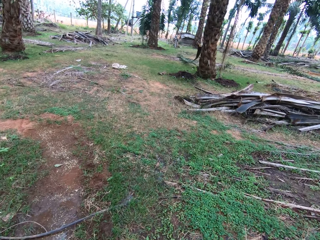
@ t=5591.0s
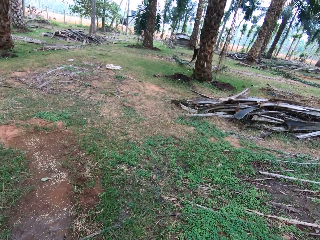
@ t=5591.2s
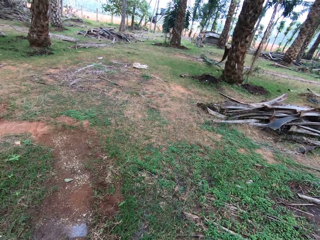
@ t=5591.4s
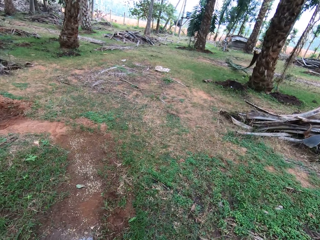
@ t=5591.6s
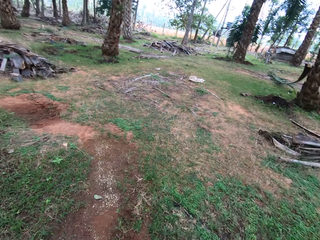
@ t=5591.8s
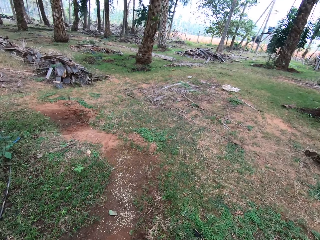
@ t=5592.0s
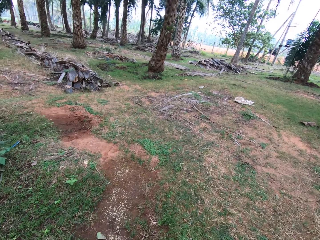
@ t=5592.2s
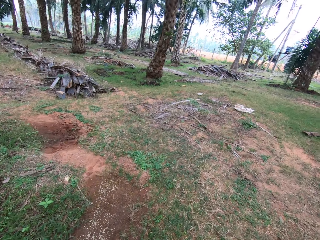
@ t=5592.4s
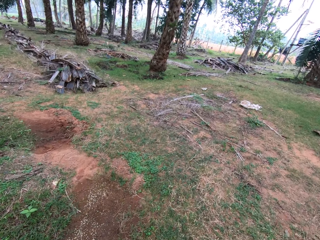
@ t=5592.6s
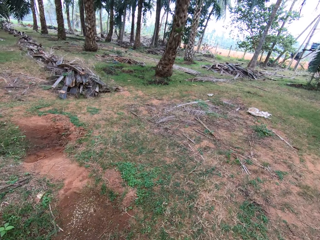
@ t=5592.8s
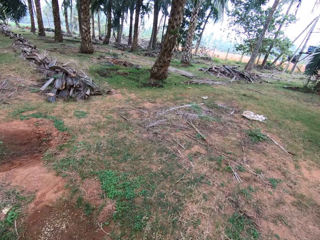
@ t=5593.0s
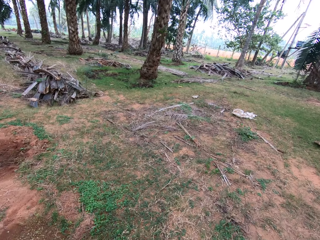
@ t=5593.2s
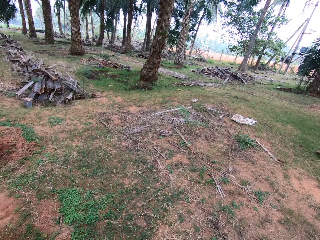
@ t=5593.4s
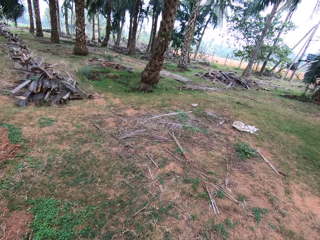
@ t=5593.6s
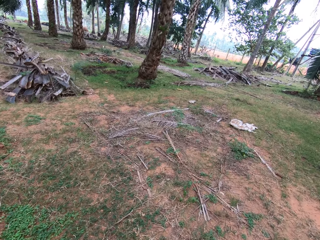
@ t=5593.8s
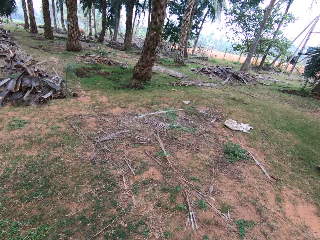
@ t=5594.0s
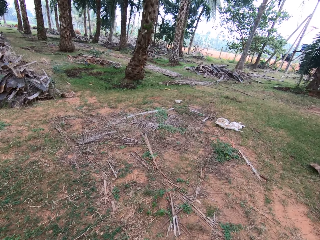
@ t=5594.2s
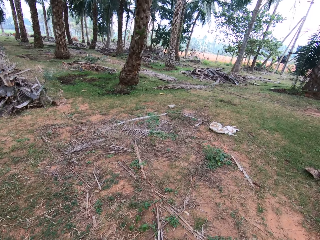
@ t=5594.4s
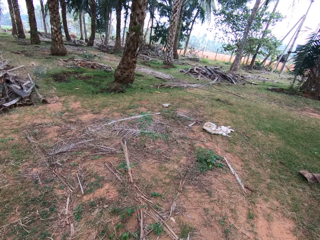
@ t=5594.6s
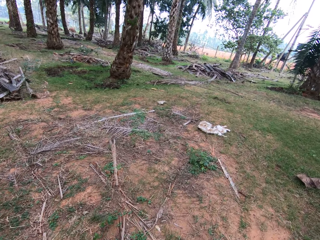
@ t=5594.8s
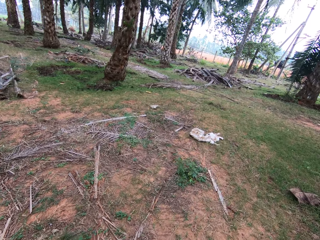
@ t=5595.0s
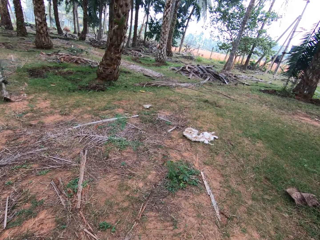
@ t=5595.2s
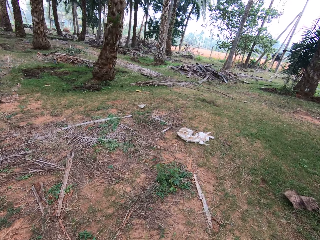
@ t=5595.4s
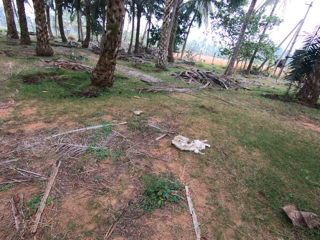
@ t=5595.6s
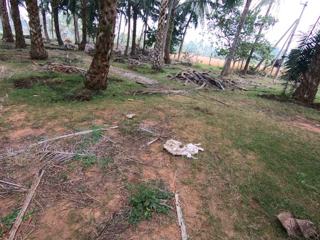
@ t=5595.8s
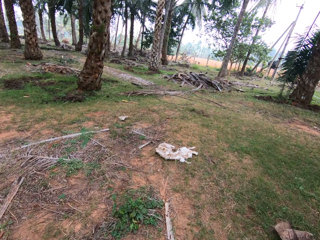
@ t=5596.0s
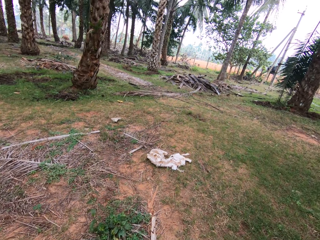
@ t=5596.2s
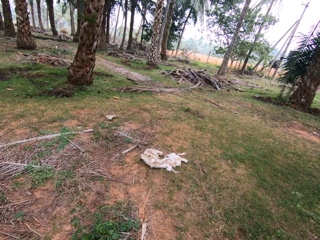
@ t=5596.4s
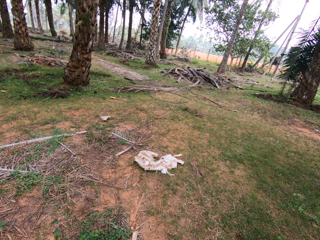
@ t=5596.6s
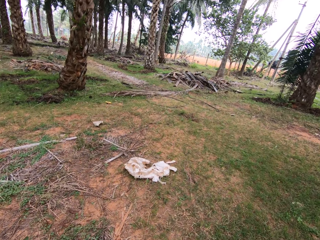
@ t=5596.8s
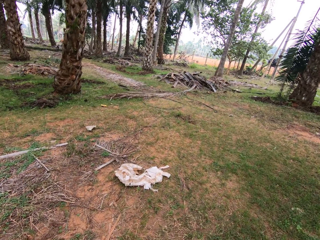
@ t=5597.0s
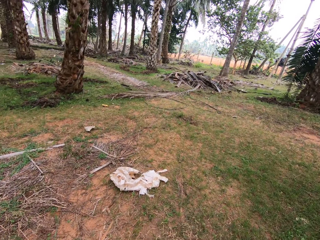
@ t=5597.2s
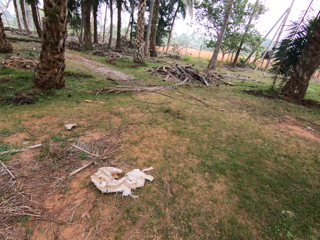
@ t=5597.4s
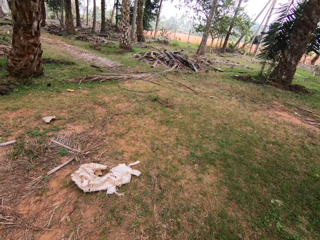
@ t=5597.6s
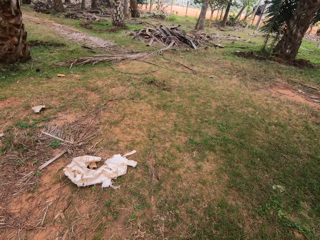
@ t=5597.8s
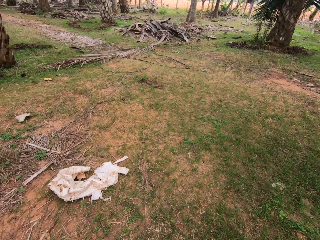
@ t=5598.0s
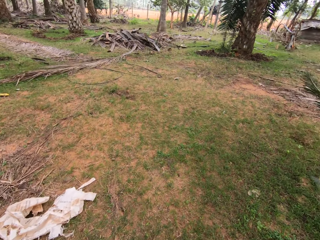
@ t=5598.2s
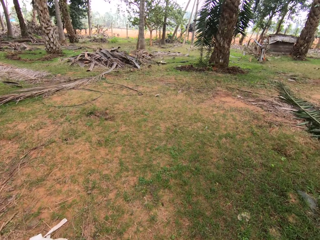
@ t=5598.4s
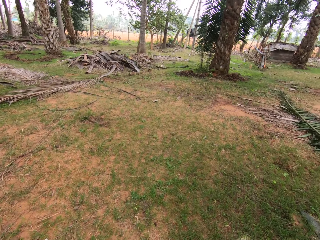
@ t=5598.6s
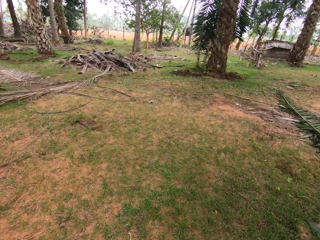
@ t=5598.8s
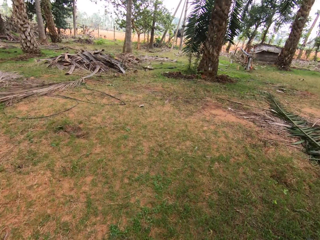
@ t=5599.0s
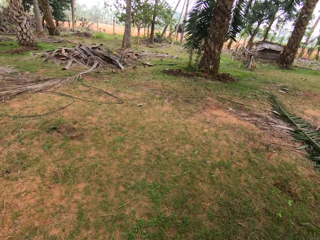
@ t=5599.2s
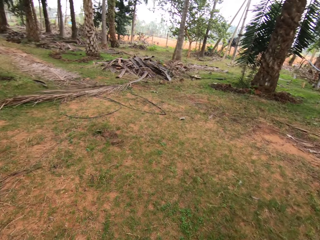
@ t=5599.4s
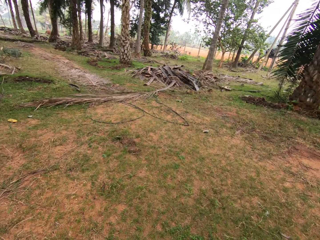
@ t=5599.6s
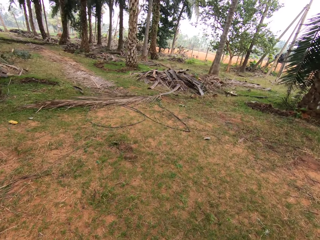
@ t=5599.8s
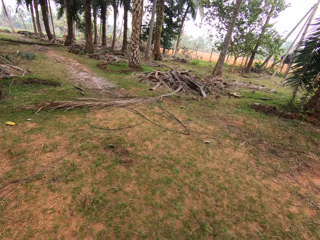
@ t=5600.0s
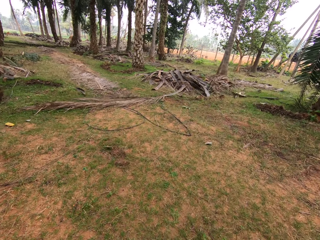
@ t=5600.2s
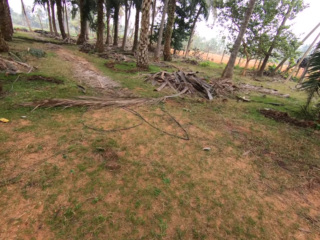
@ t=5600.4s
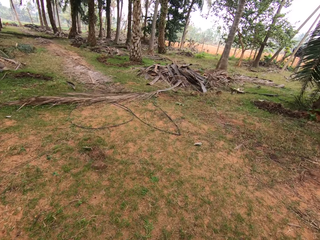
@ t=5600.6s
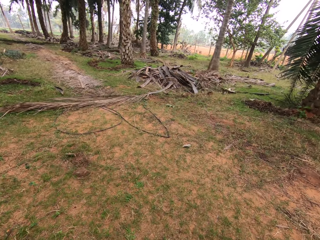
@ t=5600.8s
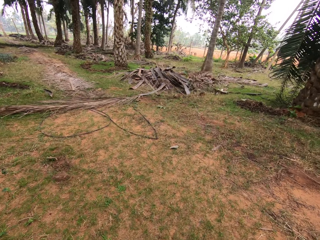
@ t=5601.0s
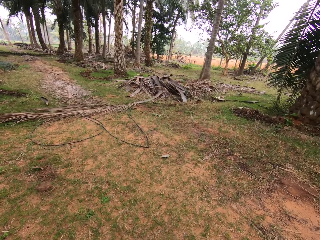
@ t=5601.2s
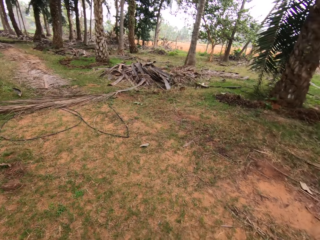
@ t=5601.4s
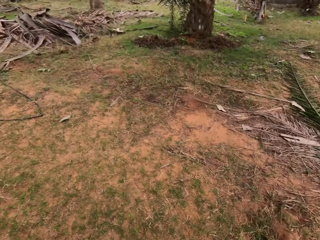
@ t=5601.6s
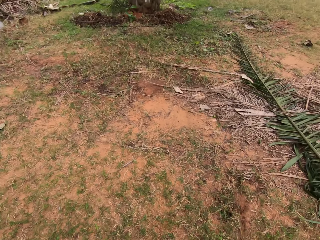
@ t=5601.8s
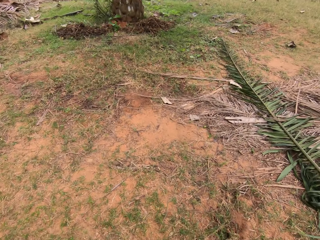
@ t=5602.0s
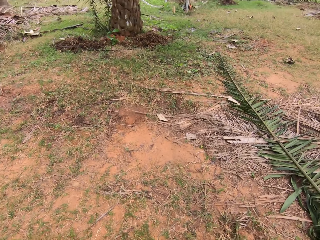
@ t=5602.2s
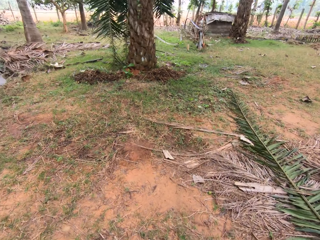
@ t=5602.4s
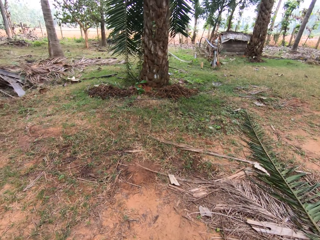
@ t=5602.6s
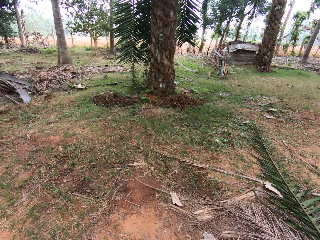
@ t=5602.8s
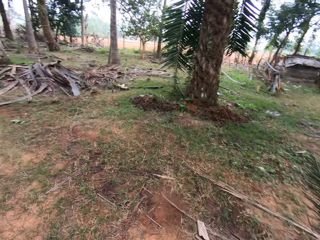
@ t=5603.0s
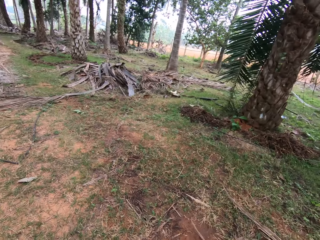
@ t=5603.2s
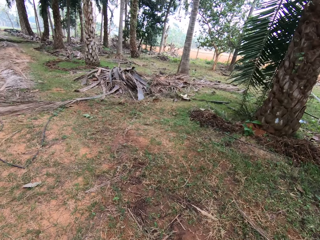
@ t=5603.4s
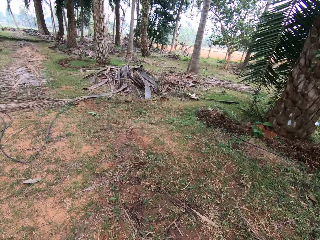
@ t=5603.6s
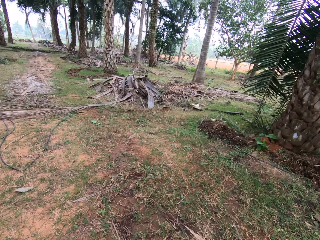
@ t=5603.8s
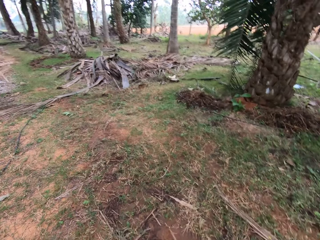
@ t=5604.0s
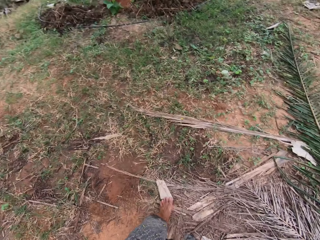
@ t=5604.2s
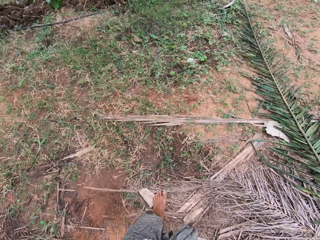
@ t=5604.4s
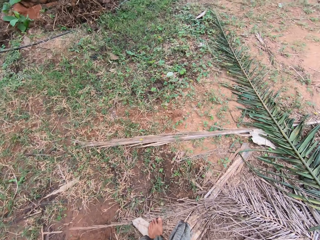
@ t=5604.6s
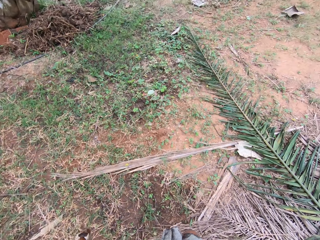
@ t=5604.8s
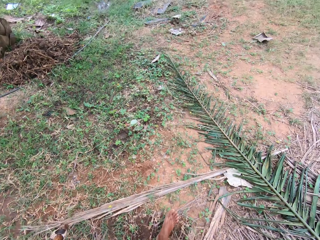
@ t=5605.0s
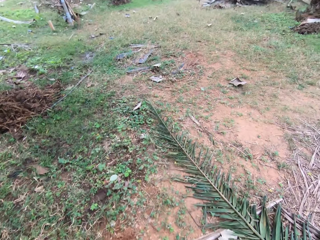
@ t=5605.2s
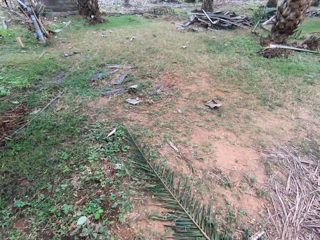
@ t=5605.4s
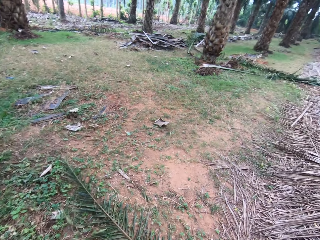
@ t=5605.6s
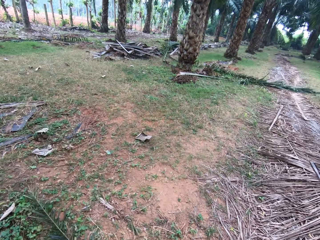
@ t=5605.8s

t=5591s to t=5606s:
The camera wearer looks around.

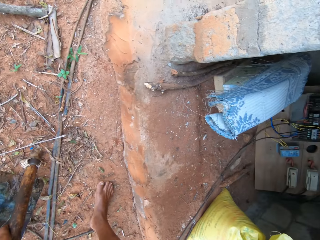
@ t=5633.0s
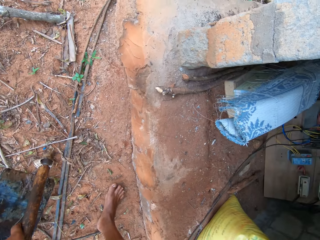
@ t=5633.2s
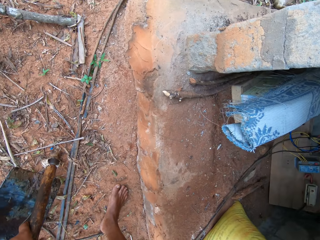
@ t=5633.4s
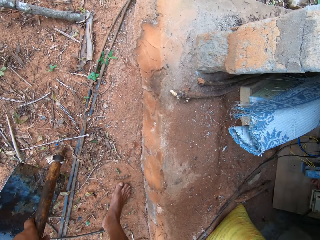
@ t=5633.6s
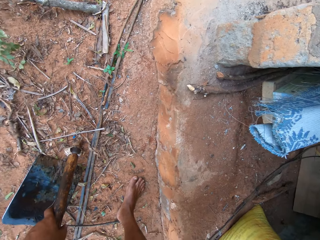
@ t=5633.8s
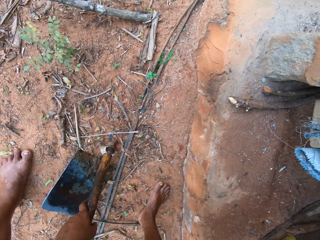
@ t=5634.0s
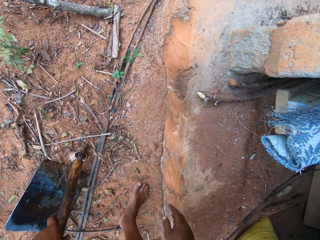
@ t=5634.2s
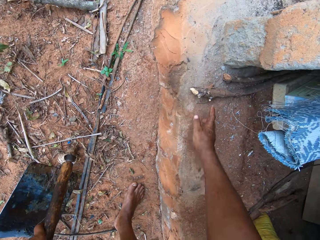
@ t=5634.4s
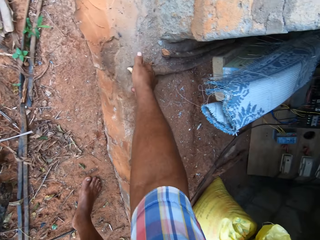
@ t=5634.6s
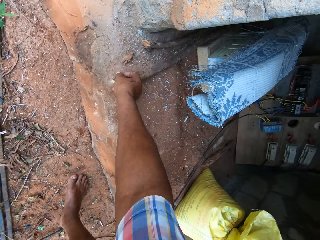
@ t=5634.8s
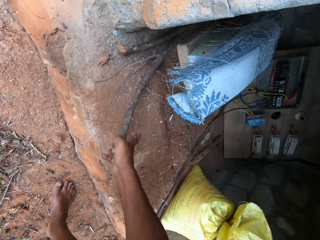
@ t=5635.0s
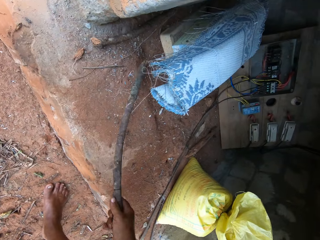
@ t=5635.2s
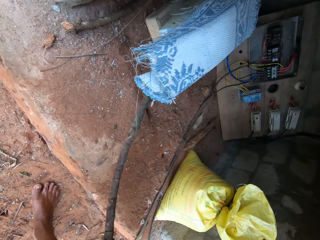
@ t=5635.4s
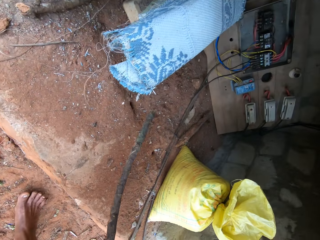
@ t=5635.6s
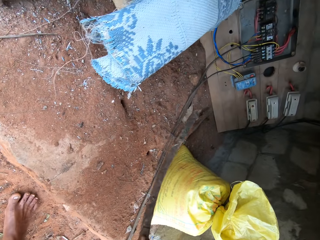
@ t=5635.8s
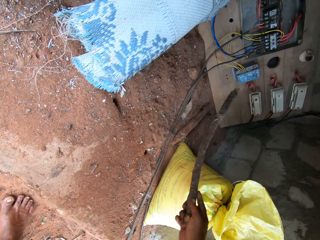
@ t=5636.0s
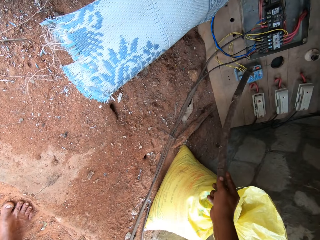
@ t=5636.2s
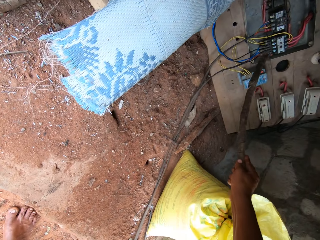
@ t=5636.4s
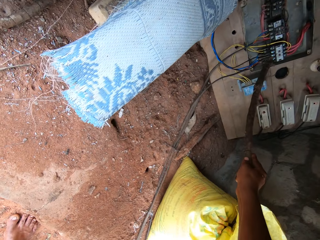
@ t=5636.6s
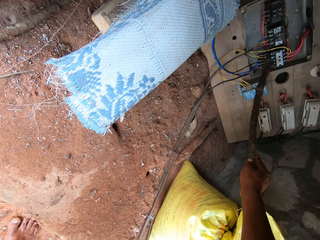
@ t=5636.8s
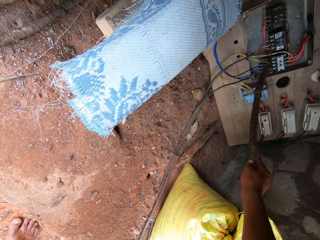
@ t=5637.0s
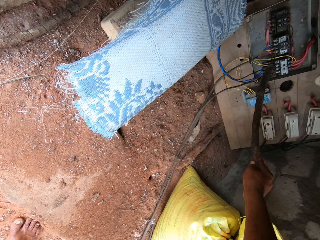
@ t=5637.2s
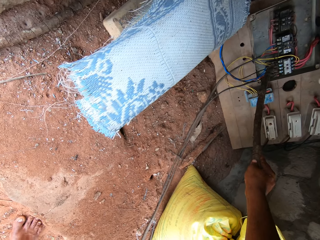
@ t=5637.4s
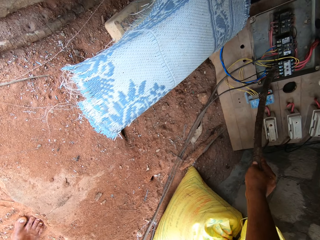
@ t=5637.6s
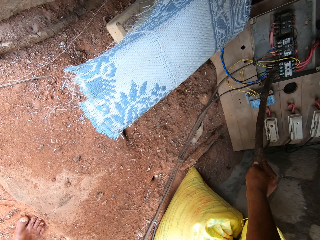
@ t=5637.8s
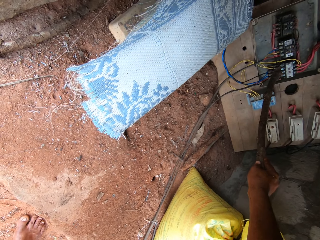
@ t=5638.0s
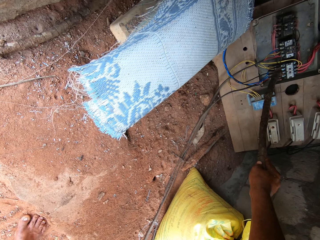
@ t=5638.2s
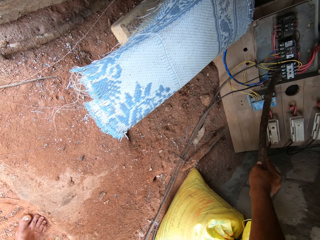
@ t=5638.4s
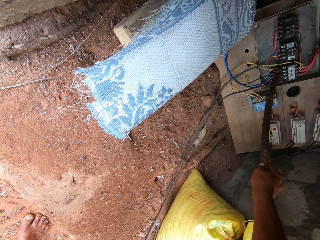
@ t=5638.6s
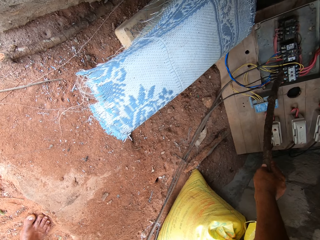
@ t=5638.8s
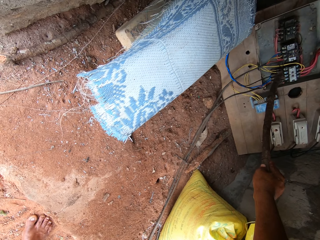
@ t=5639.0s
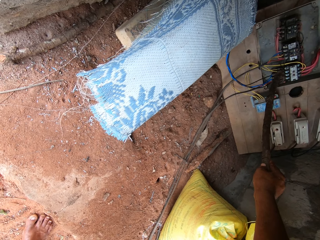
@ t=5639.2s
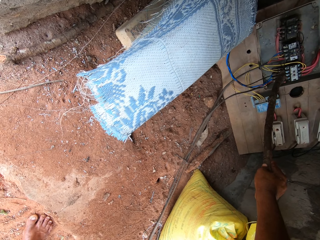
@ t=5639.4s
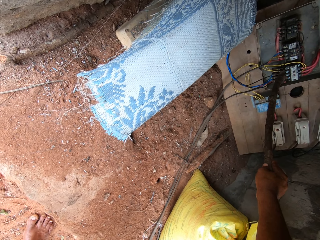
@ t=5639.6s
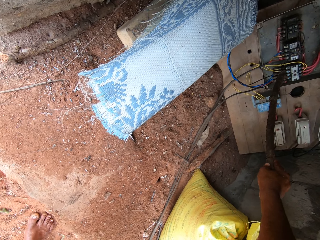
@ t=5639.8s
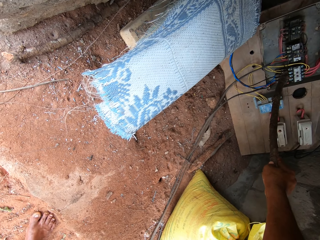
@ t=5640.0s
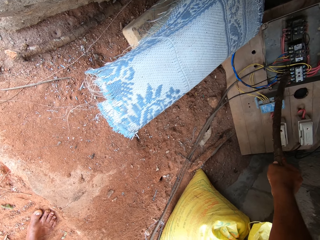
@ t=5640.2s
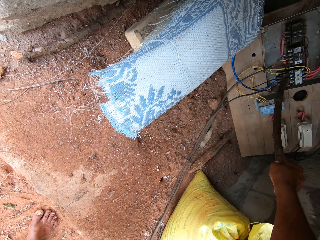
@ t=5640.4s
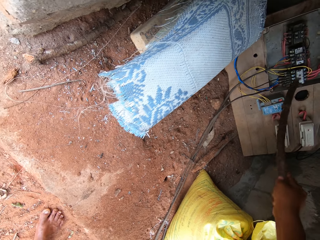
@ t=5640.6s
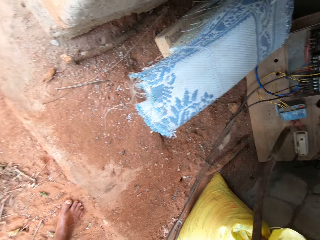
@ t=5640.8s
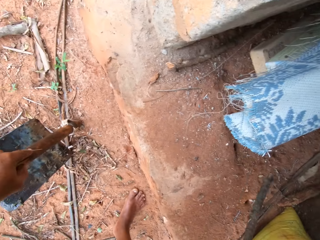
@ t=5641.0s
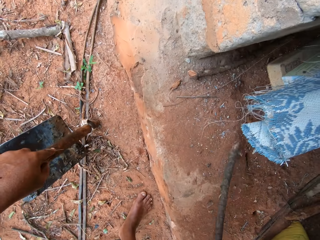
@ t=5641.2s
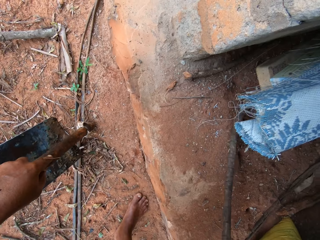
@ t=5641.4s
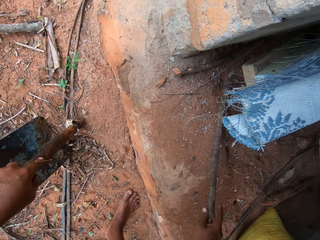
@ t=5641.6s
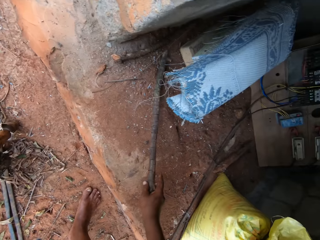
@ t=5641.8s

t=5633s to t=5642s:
The camera wearer picks up a stick. They turn on a switch with the stick. They press the distribution box with the stick.
